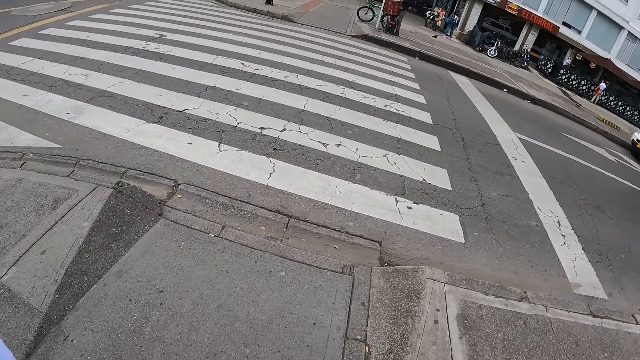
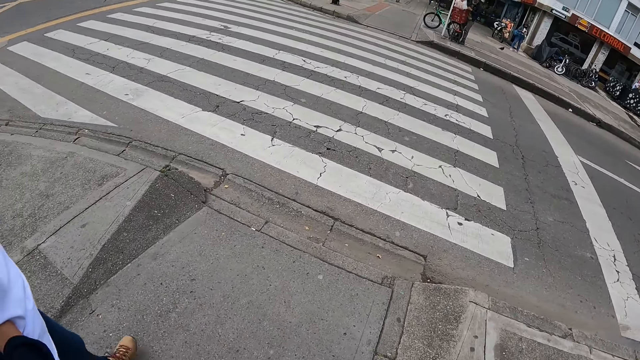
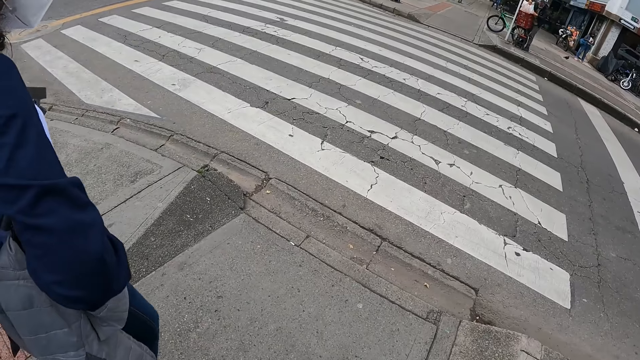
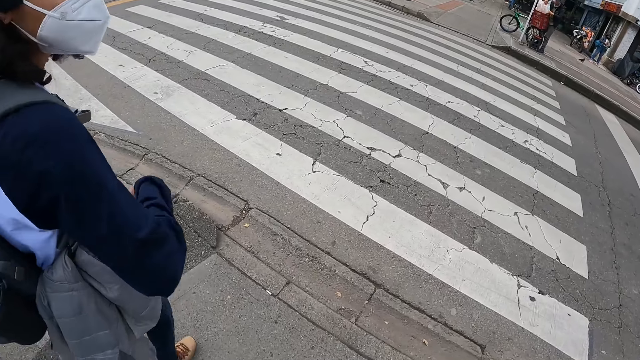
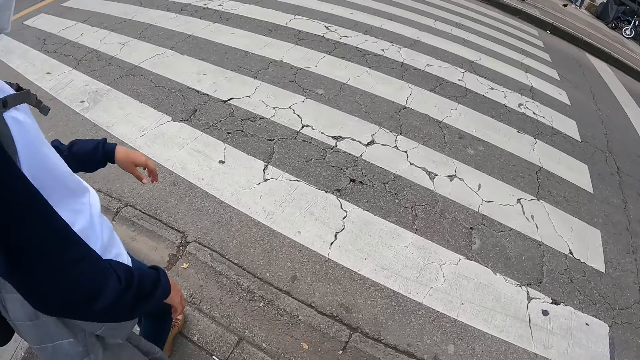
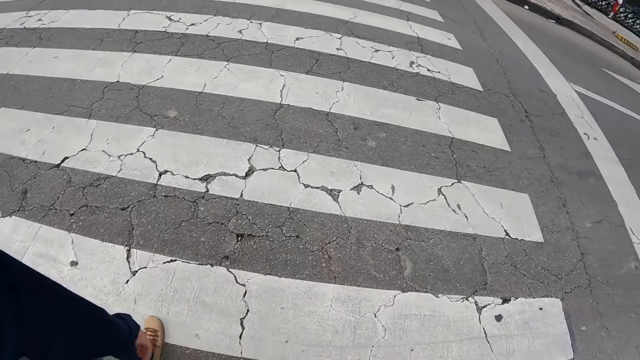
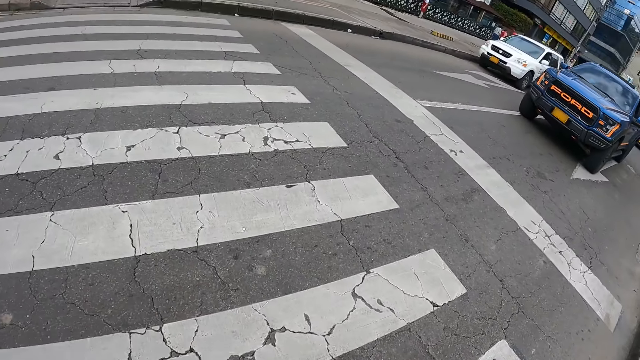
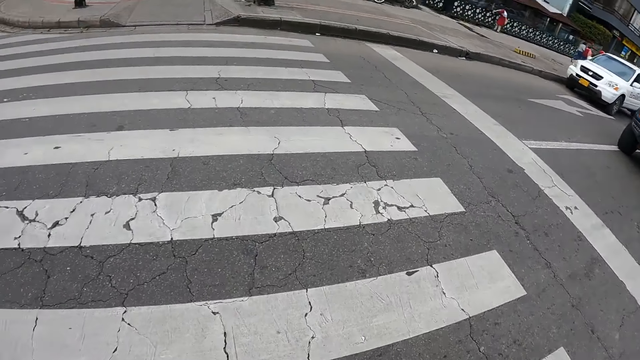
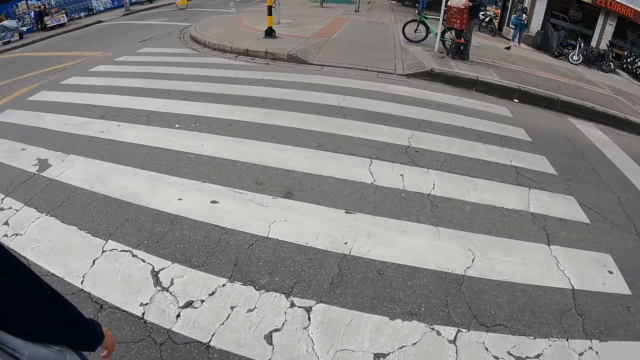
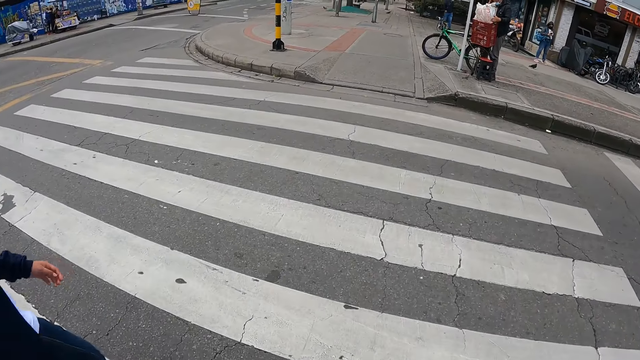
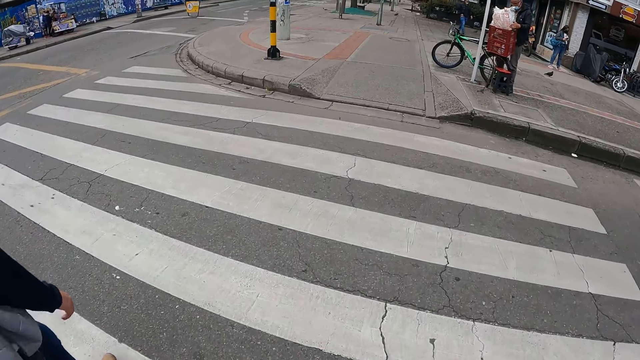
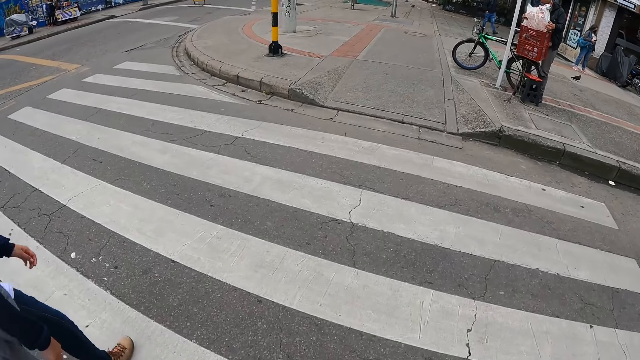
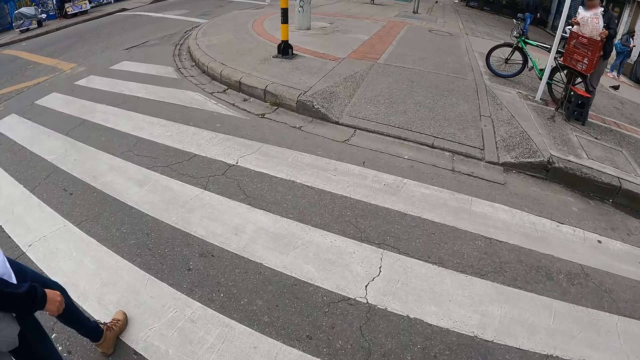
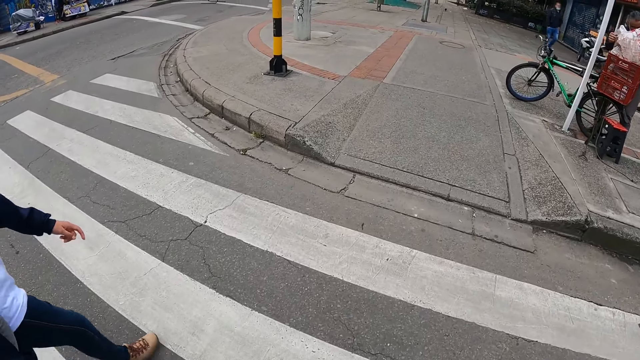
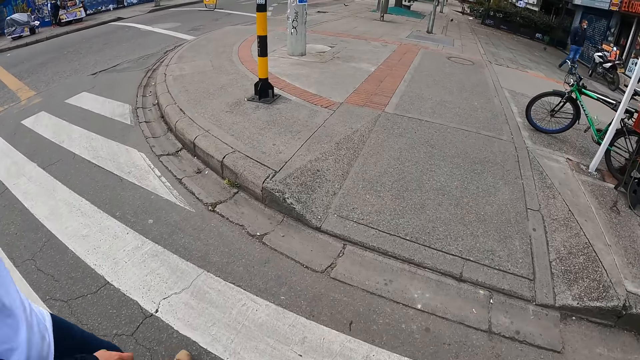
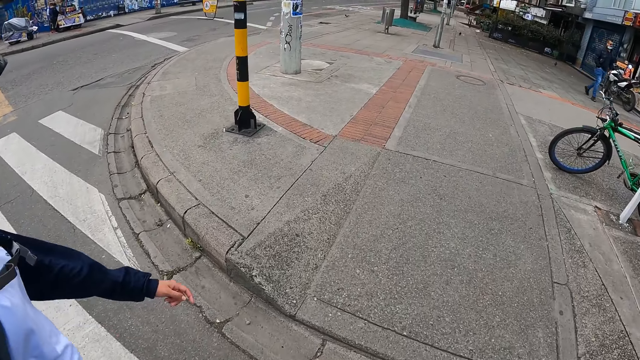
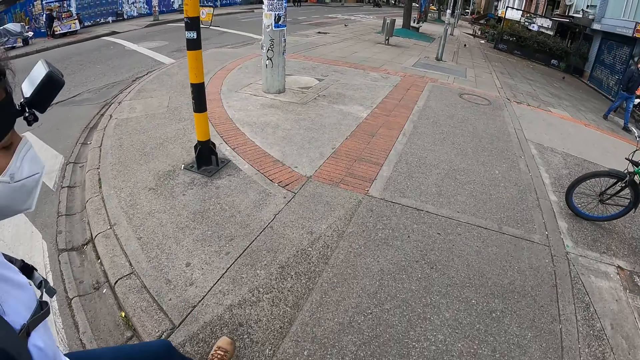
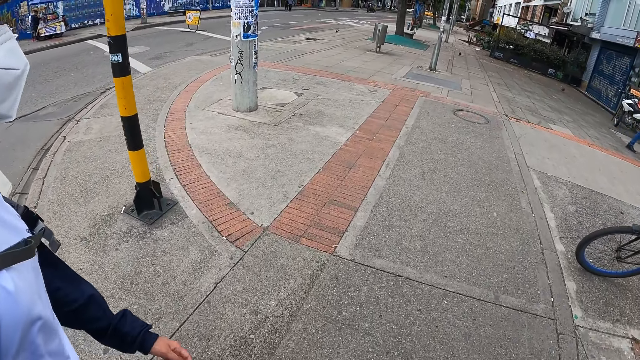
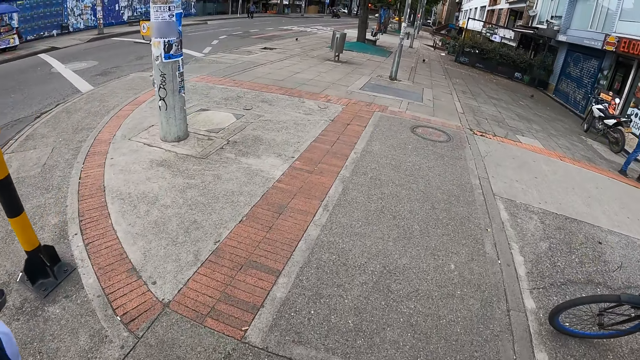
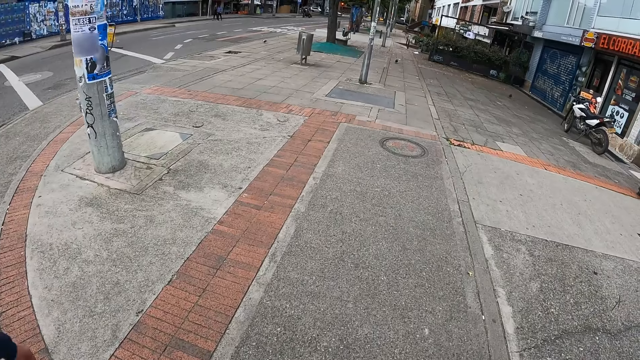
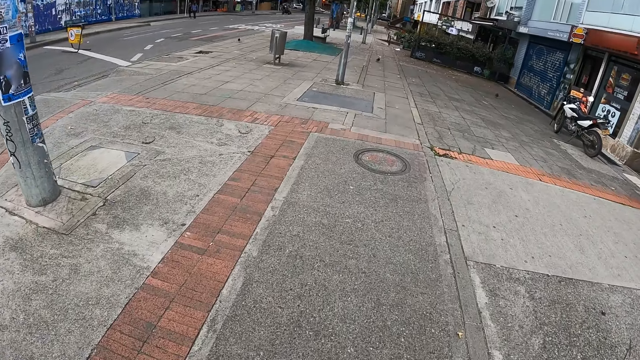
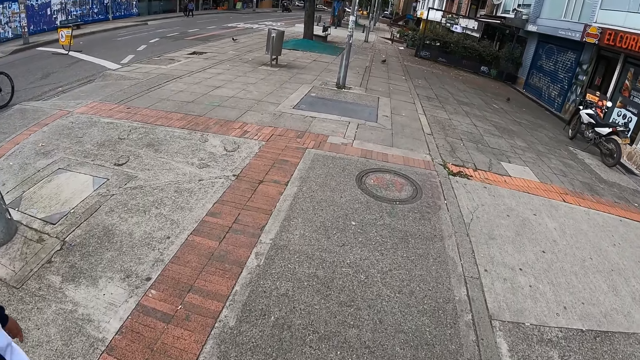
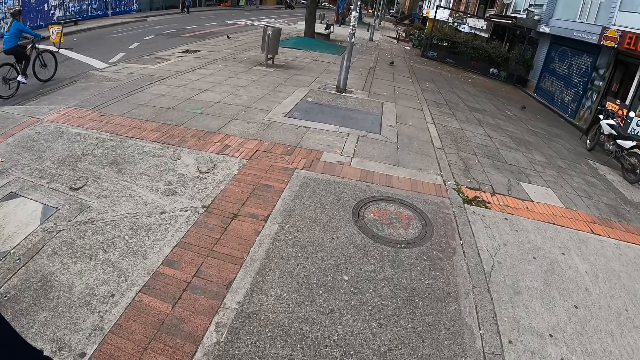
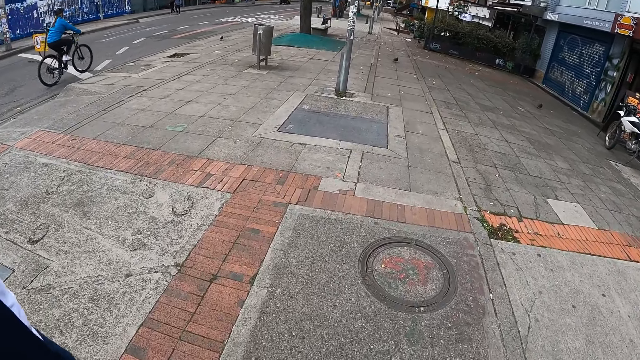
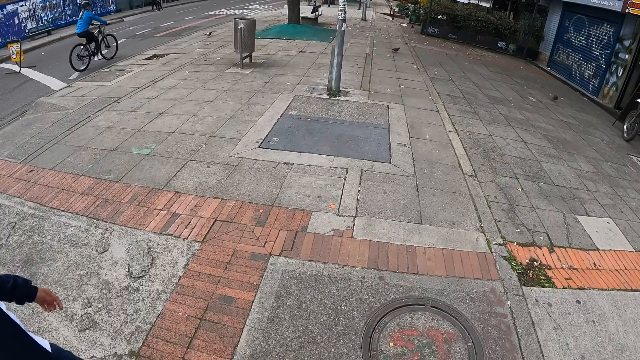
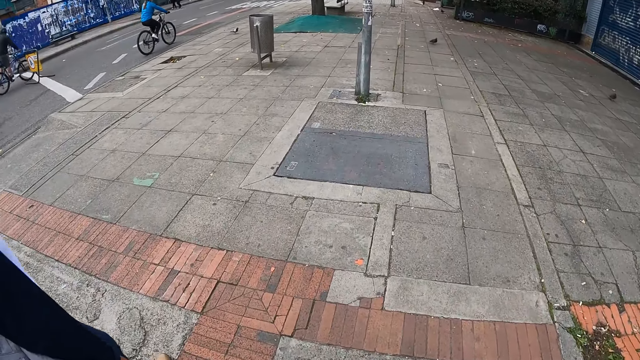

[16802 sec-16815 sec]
The camera wearer and the woman cross the road on a pedestrian crossing. They walk on a pavement.

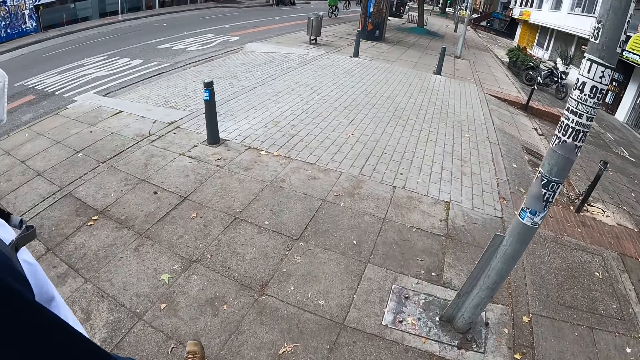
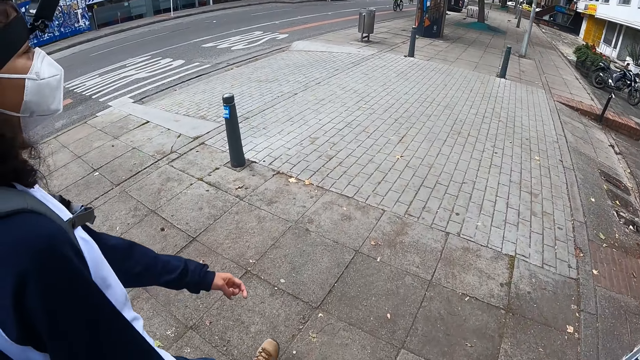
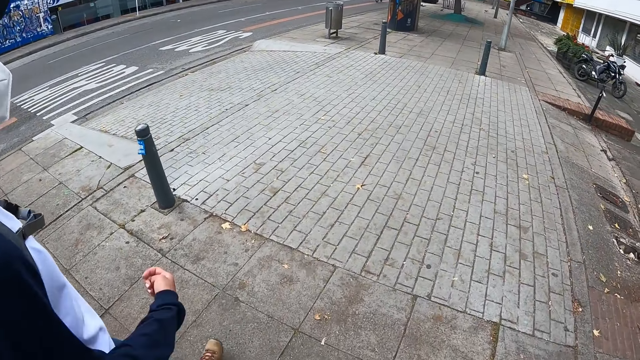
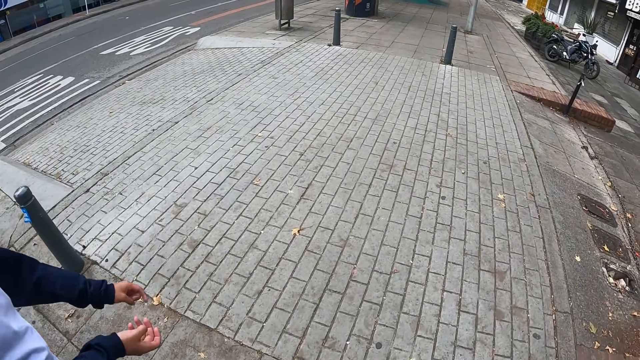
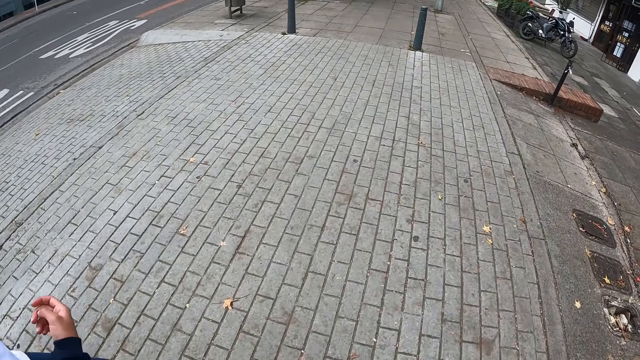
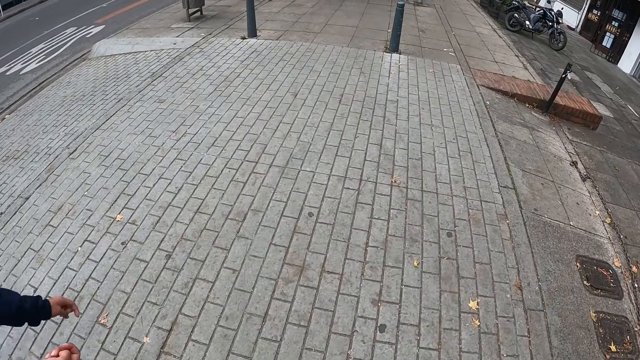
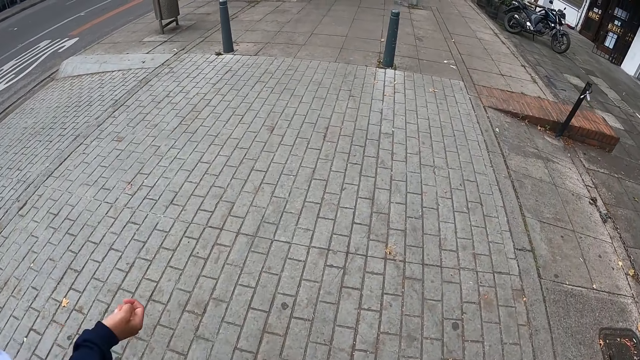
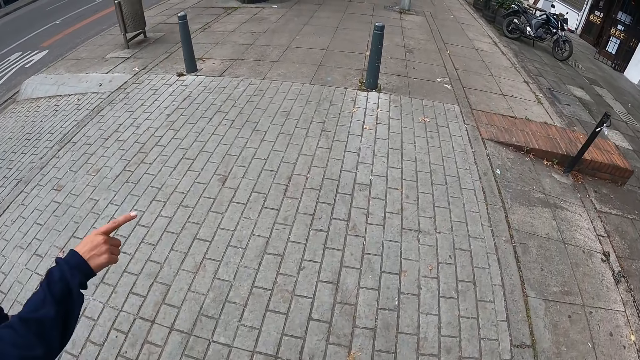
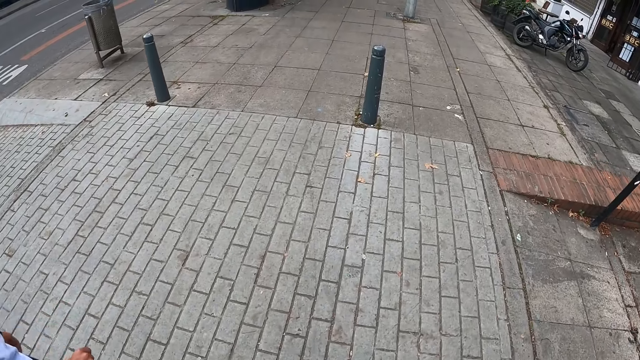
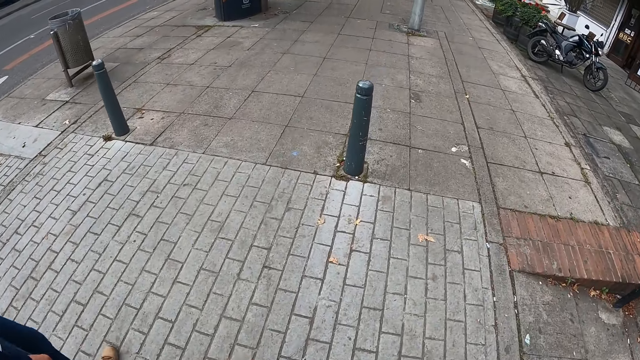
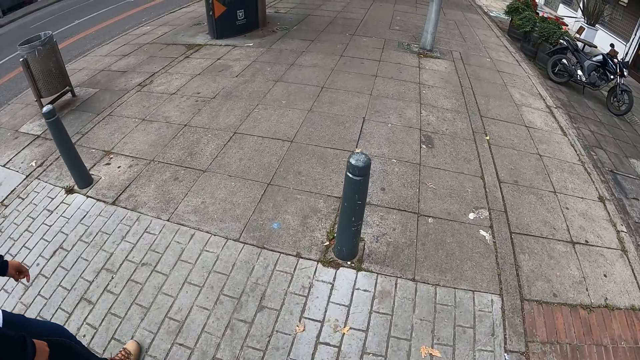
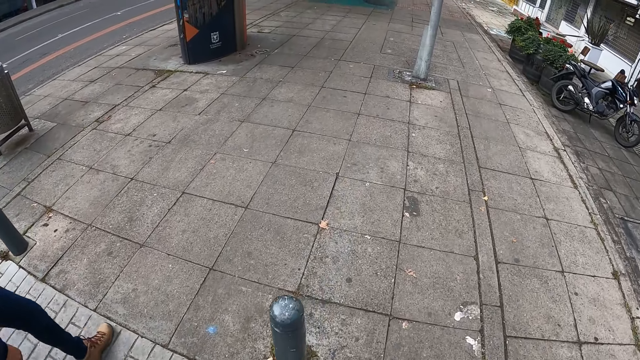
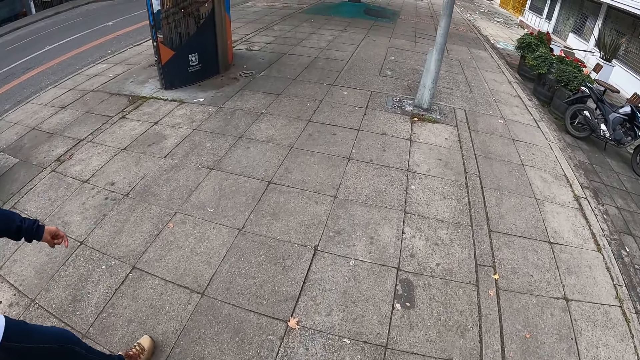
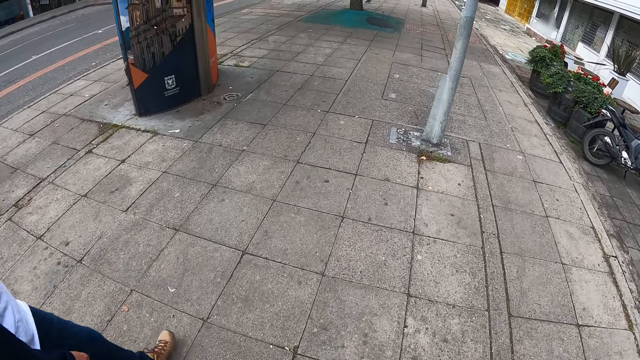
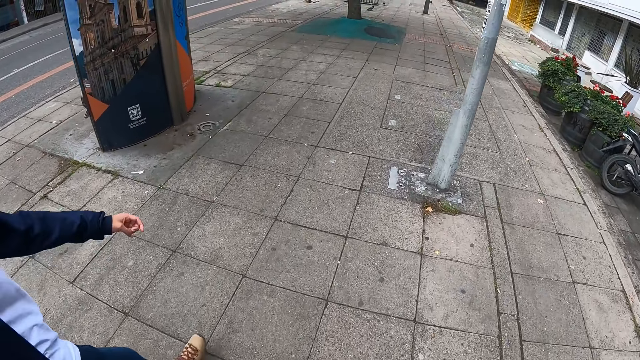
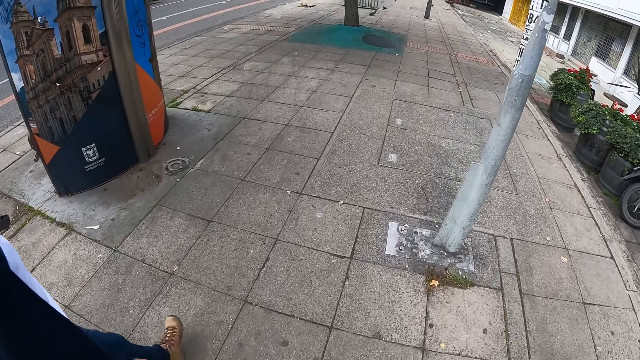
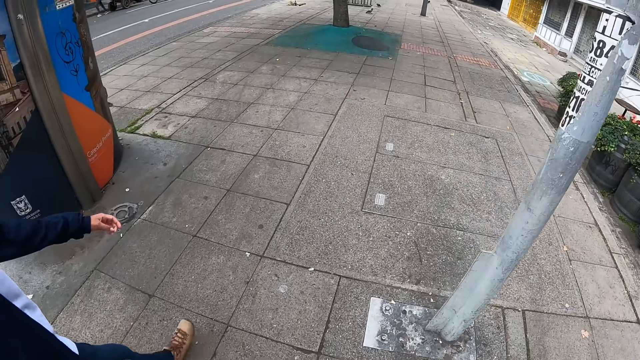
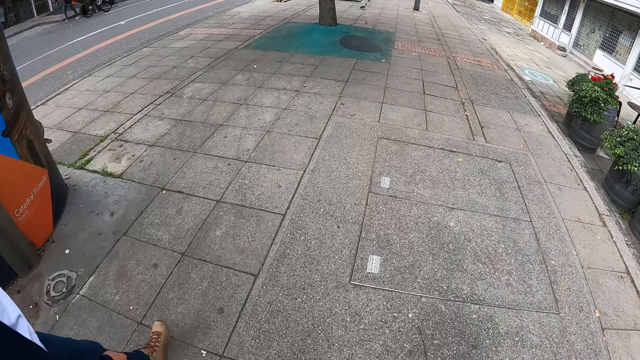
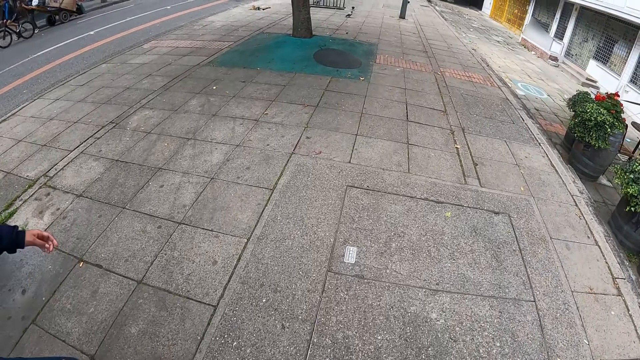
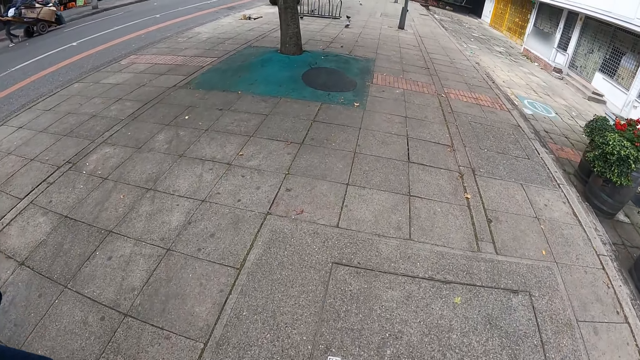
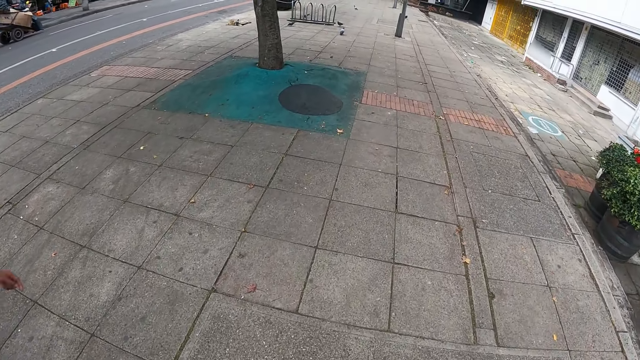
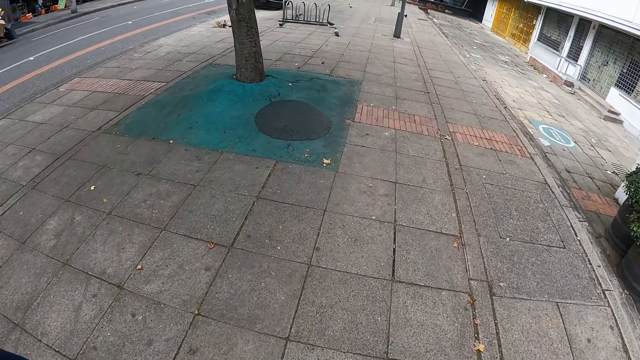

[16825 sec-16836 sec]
The woman makes hand gestures with her right hand. The camera wearer and the woman cross the road.
